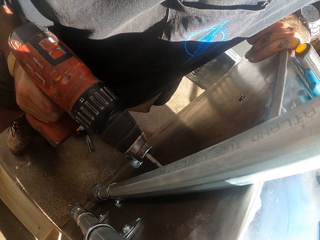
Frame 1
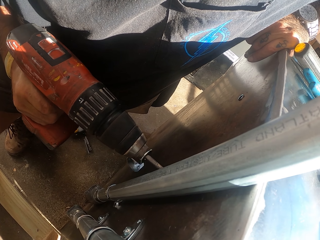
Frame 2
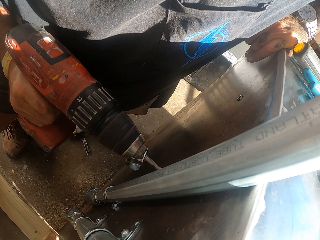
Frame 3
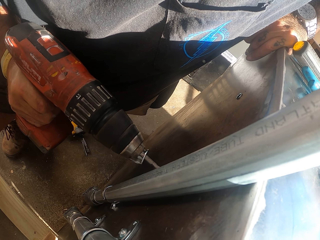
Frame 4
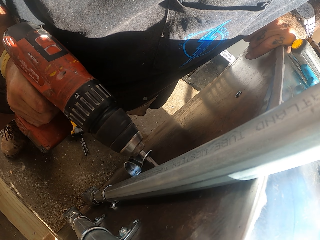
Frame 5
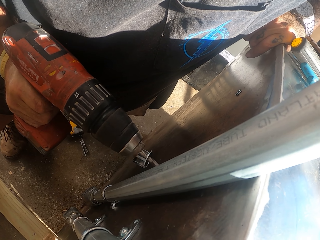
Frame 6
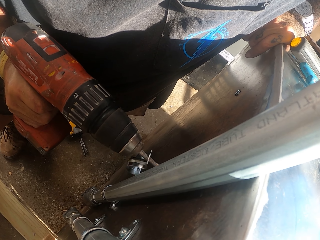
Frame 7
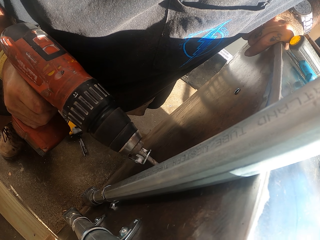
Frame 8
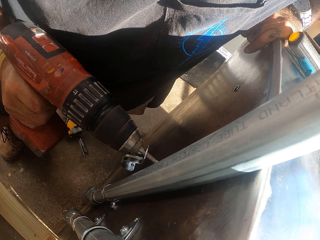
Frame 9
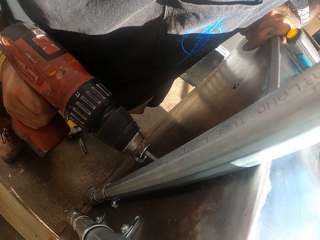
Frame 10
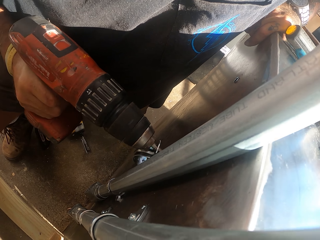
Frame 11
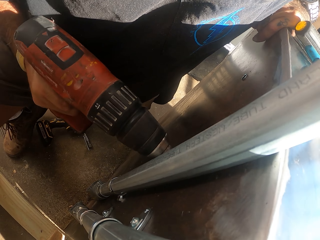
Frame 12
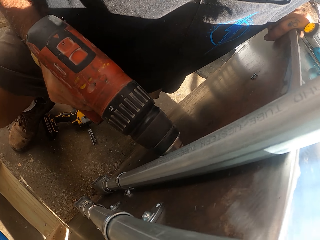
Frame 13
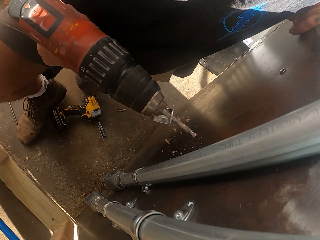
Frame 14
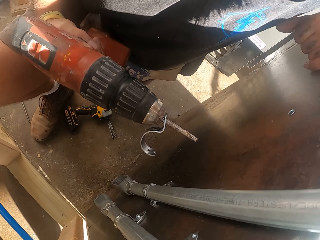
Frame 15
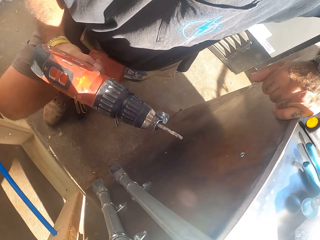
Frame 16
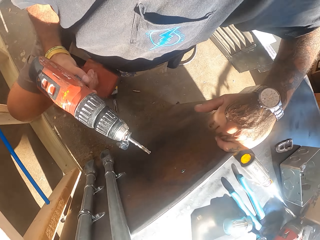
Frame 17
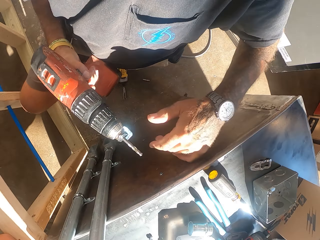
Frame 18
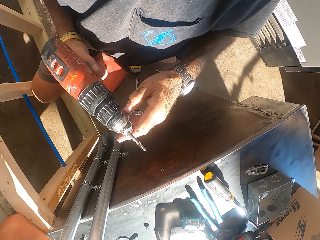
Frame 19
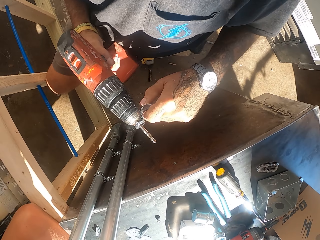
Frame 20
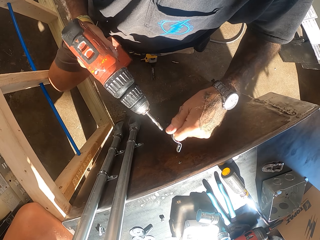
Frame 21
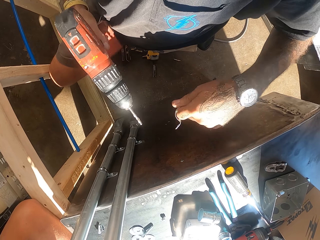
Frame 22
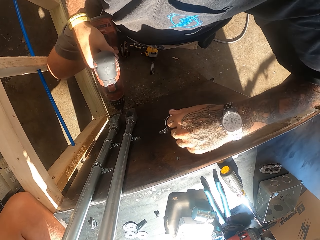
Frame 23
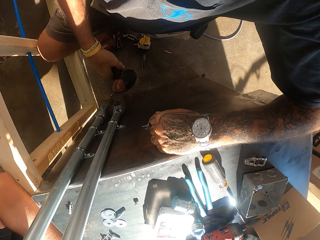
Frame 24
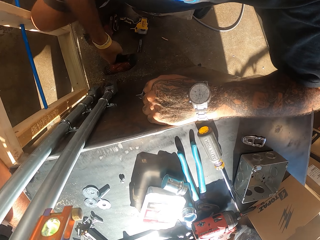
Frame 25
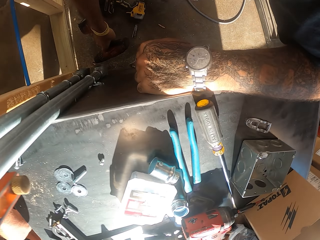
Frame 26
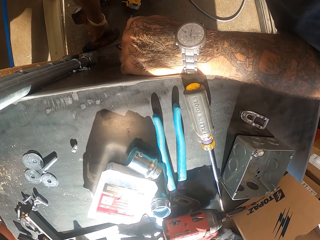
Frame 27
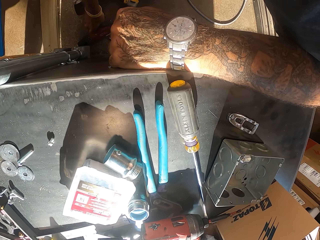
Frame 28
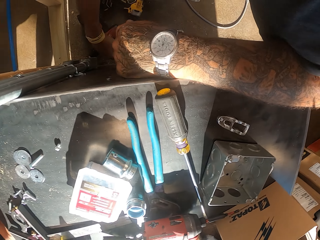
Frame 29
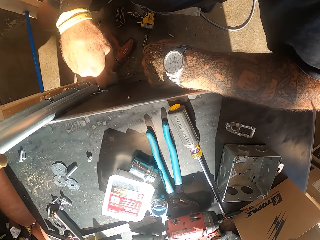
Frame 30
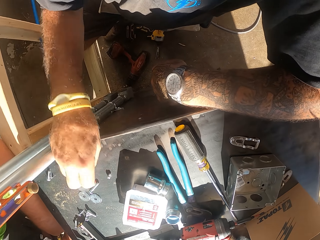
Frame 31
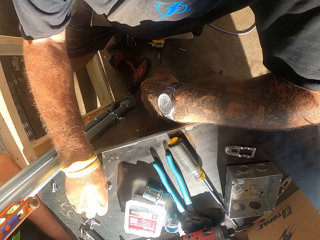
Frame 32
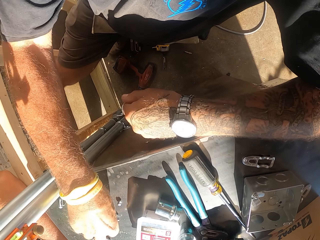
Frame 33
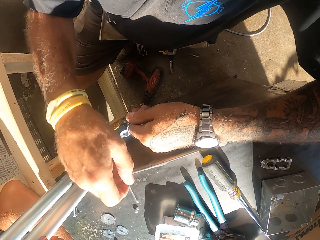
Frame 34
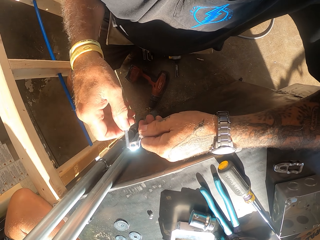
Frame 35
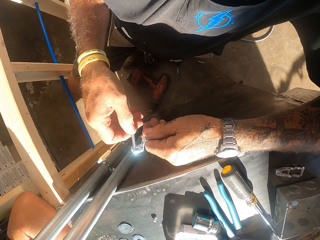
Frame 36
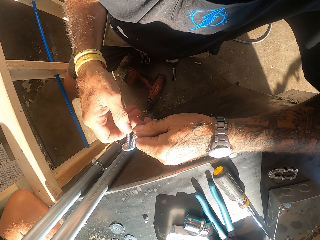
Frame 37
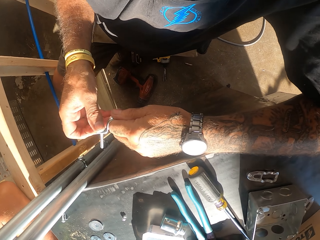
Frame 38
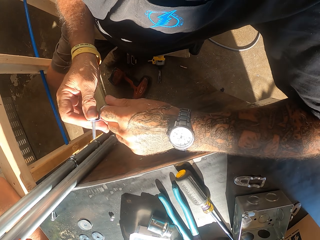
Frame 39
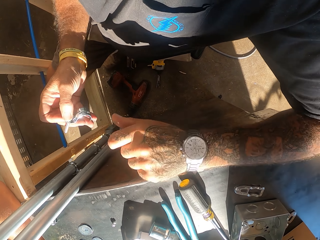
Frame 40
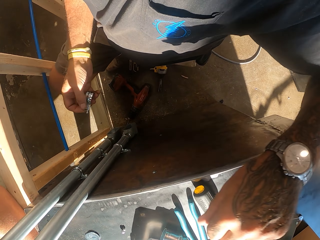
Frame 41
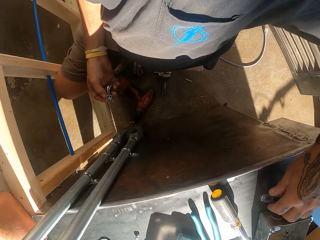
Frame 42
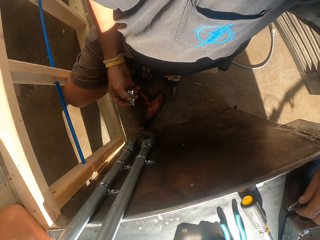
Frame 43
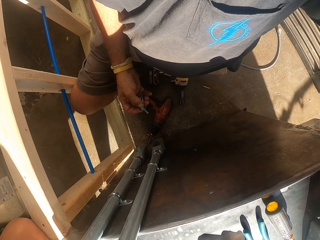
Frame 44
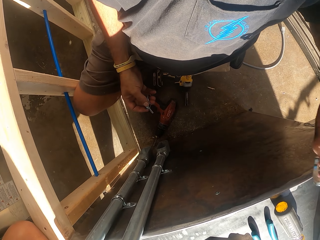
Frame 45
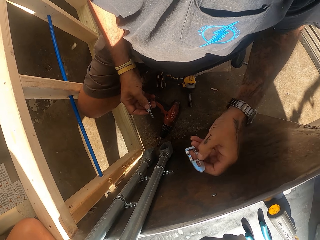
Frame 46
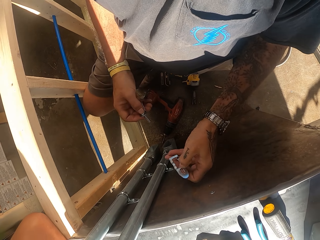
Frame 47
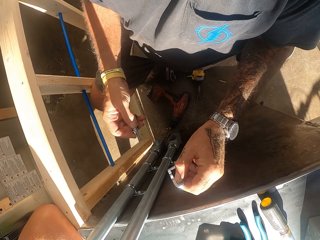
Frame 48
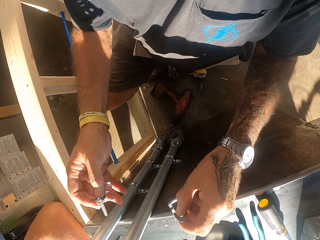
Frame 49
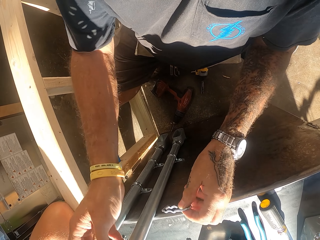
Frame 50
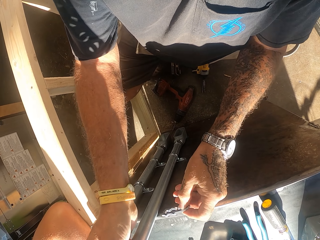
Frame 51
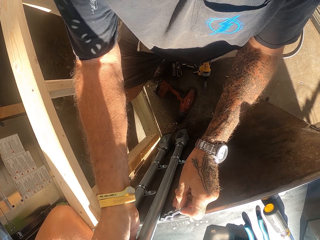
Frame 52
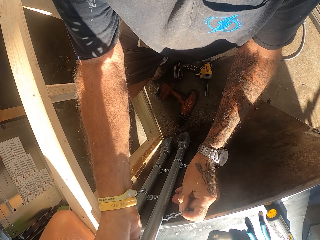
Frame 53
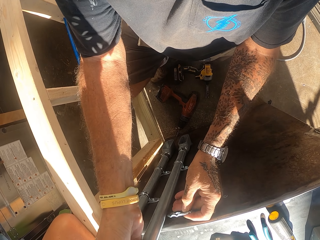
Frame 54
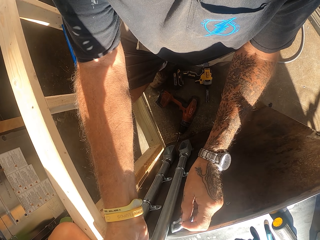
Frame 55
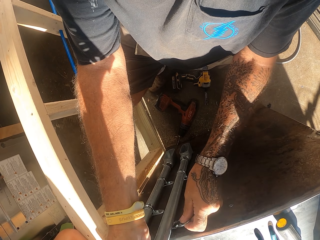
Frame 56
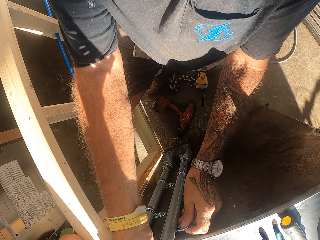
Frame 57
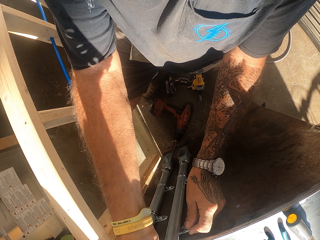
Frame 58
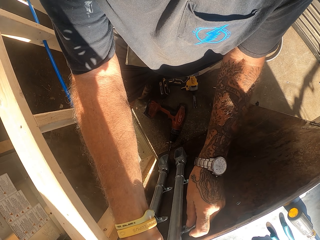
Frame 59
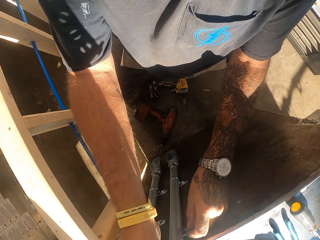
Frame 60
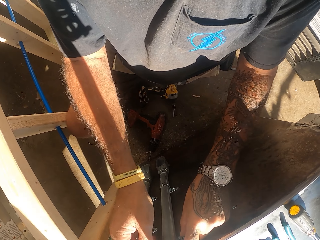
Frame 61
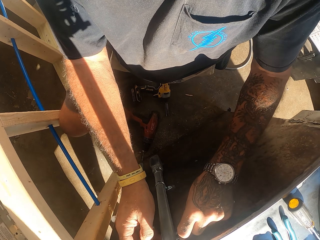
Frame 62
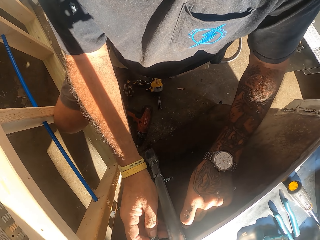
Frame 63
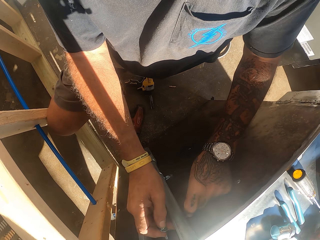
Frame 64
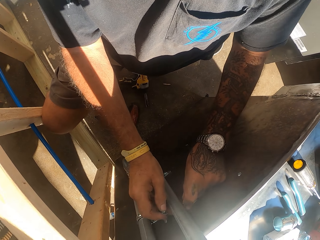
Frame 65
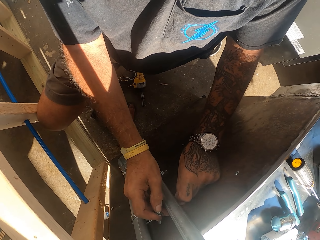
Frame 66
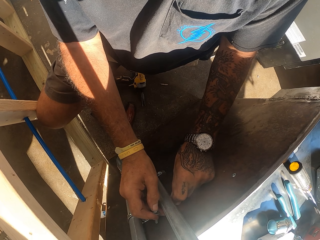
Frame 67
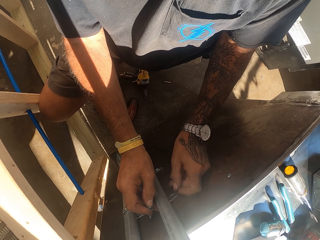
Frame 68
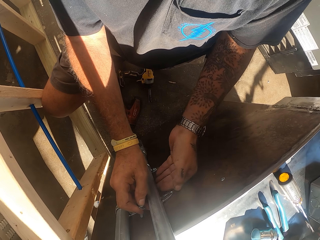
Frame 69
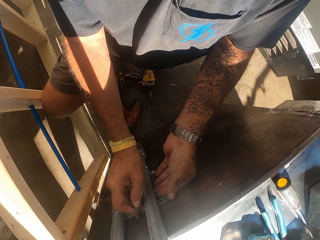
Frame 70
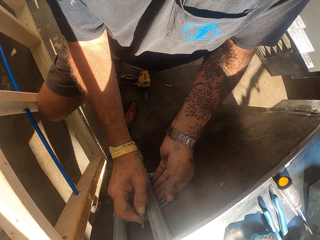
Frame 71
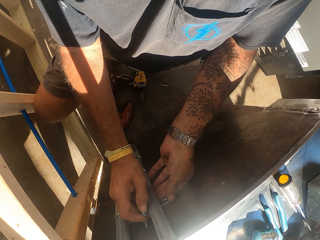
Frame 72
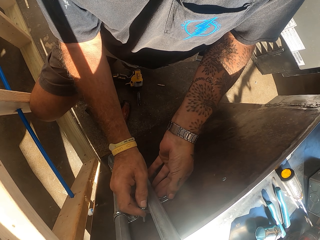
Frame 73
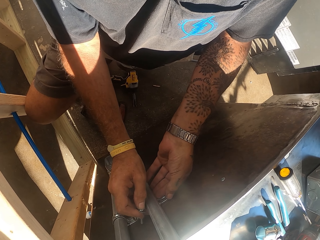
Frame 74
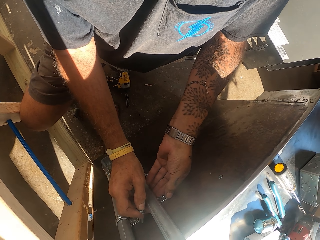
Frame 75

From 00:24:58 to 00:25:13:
The camera wearer stops to drill on the table. They remove the metal clamp or pipe holder on the drill. They put the drill machine on the floor. They pick up a bolt on the counter. They fix the bolt in the metal clamp. They pick up the pipe holder. They fix the metal clamp on the metal pole.

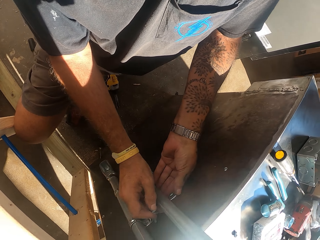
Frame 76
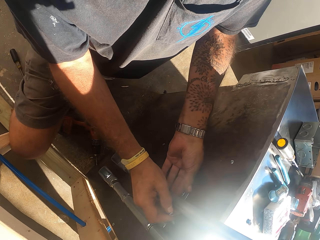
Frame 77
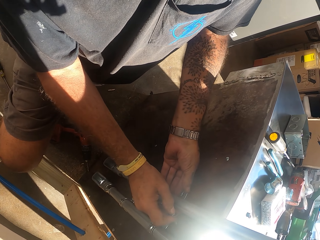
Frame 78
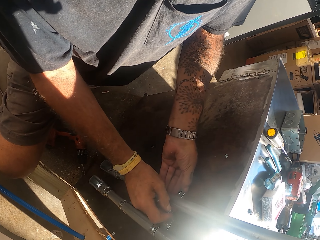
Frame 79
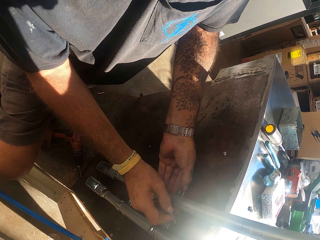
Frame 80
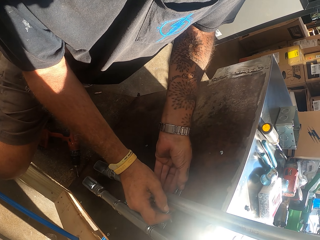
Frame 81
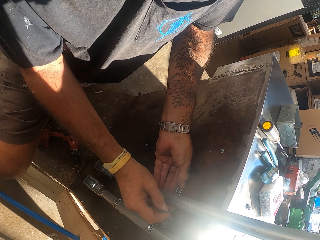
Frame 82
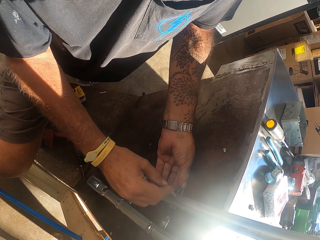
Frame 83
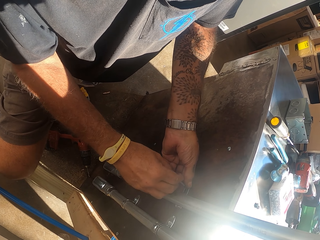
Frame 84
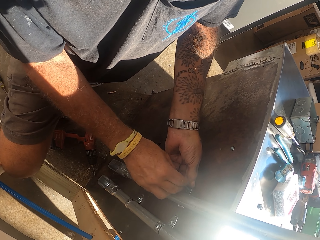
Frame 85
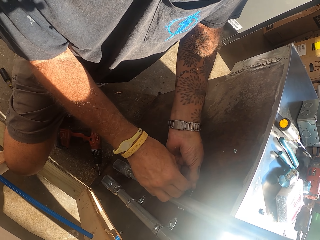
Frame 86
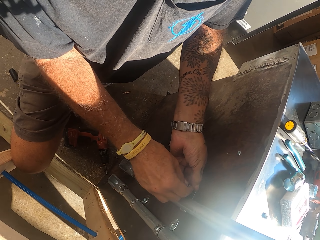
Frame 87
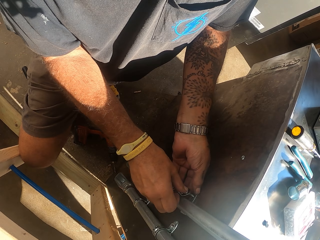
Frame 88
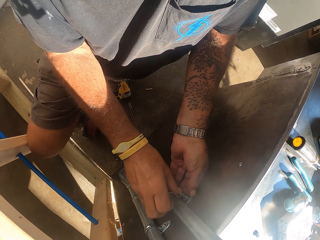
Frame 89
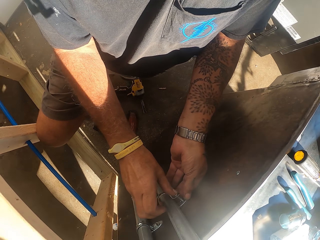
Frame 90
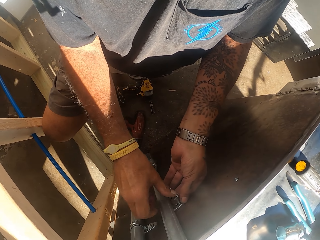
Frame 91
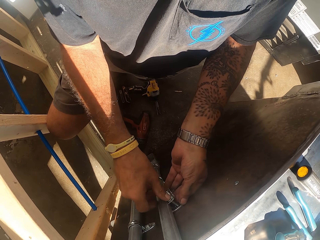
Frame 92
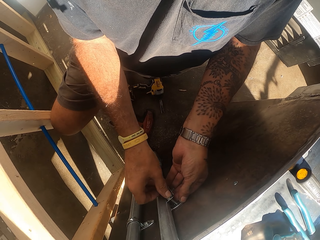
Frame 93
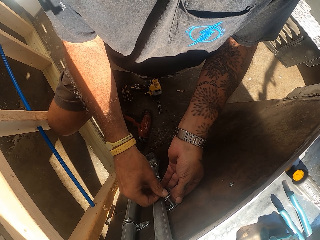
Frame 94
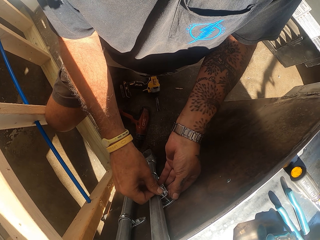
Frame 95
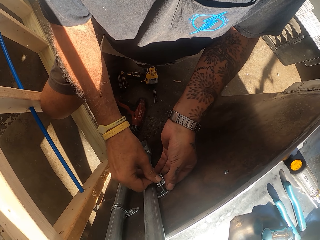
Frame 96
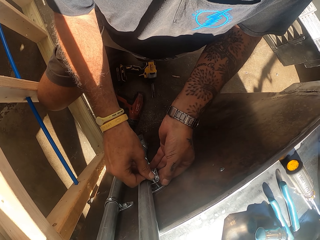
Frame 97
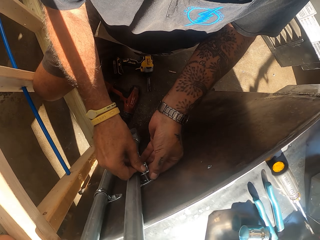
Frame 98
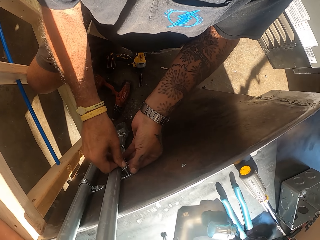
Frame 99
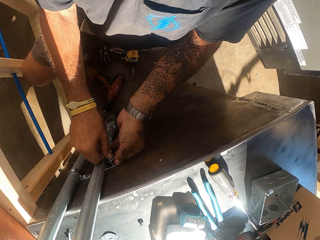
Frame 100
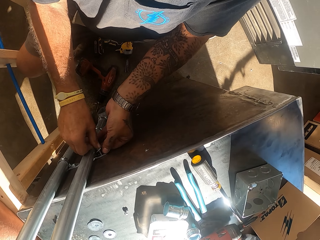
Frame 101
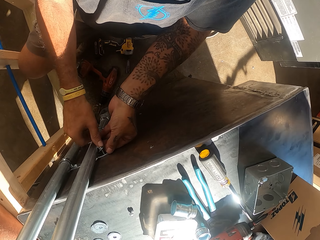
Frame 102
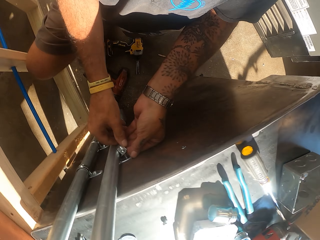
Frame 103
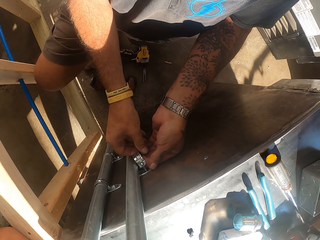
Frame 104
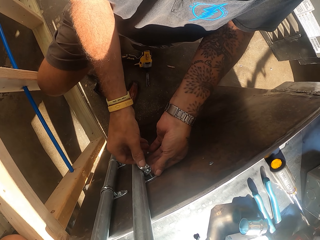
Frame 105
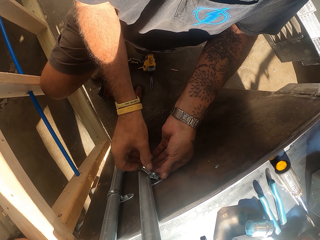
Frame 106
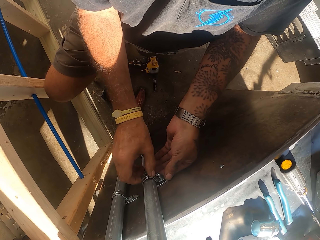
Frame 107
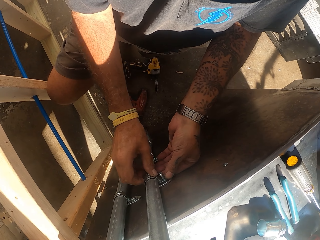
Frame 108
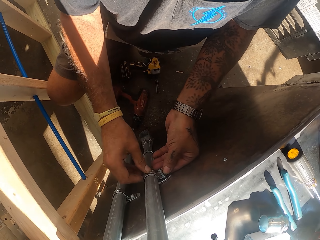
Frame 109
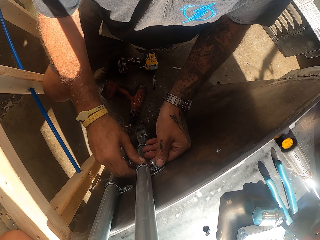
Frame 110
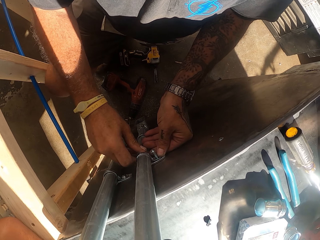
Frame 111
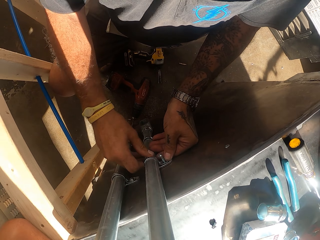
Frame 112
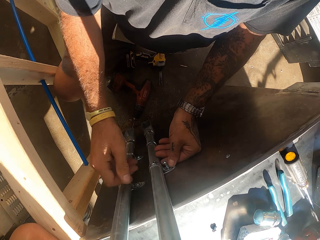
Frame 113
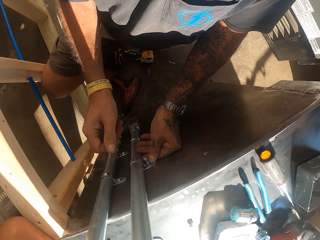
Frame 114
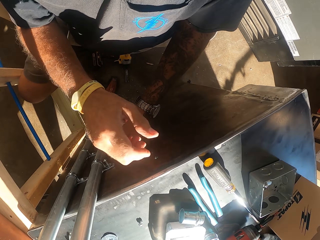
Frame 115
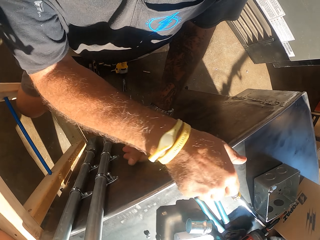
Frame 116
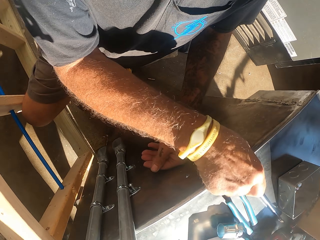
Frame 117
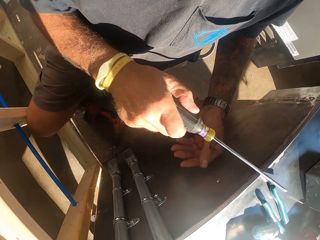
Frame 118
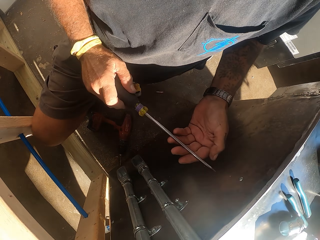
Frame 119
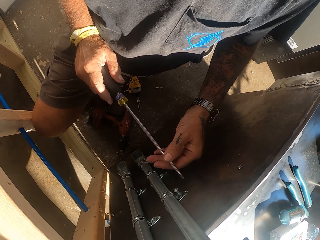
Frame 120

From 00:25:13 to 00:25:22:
The camera wearer fixes a bolt in the metal clamp. They insert the screw on the hole.
